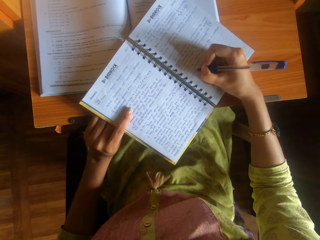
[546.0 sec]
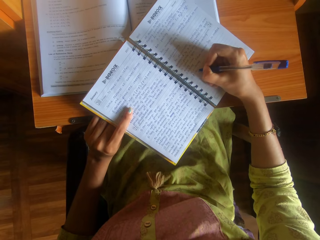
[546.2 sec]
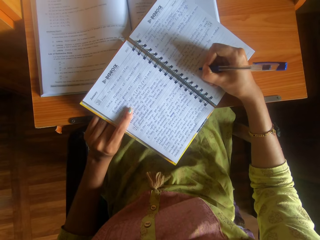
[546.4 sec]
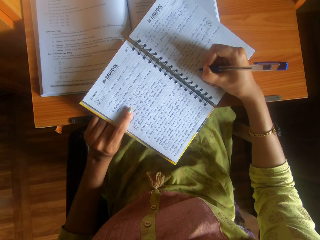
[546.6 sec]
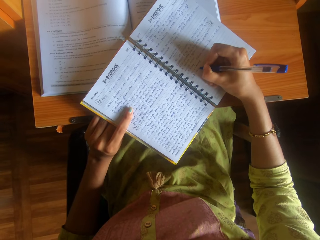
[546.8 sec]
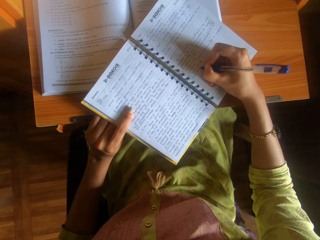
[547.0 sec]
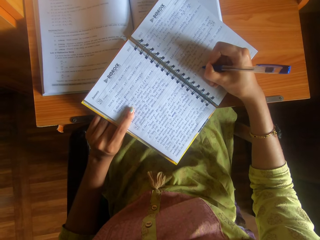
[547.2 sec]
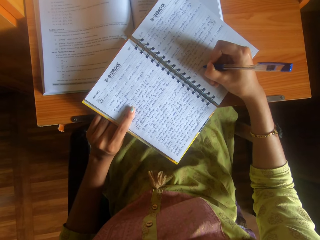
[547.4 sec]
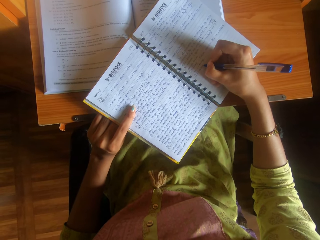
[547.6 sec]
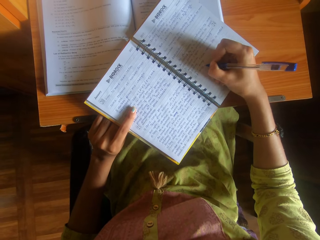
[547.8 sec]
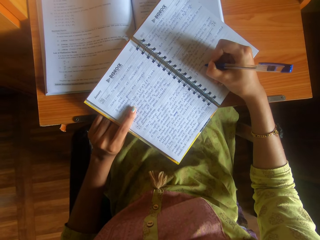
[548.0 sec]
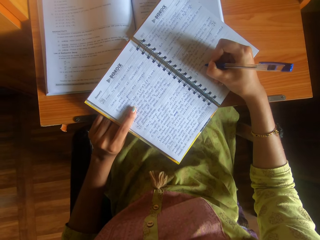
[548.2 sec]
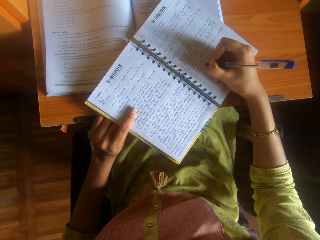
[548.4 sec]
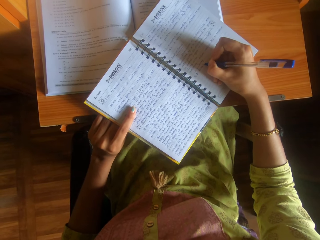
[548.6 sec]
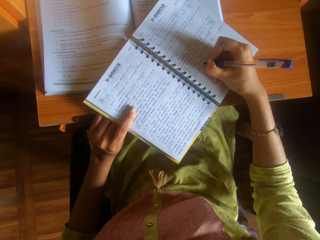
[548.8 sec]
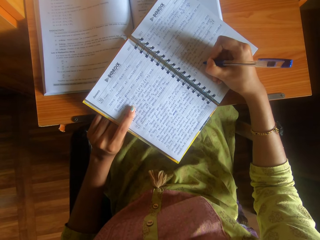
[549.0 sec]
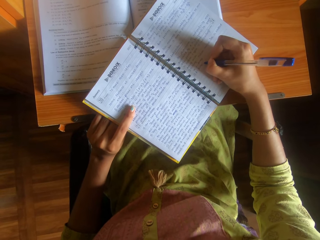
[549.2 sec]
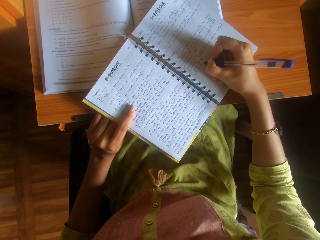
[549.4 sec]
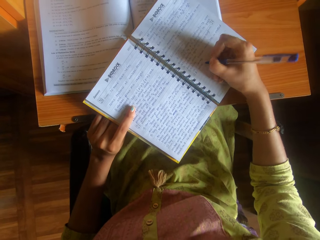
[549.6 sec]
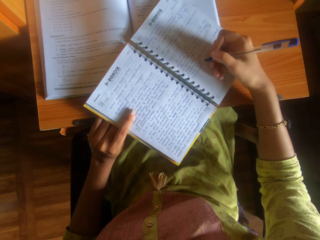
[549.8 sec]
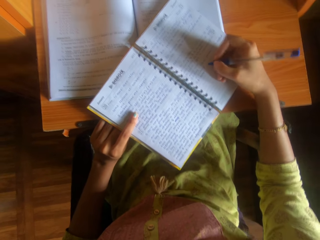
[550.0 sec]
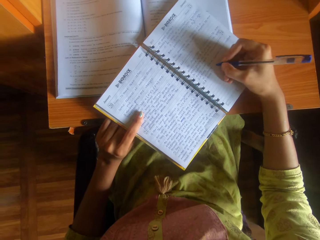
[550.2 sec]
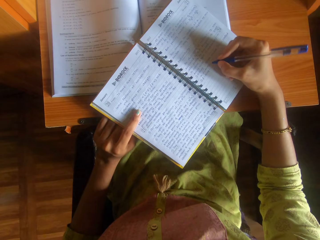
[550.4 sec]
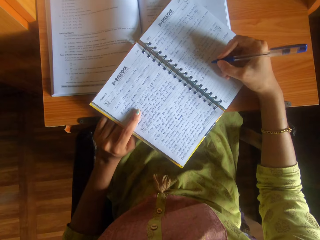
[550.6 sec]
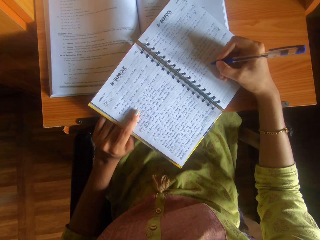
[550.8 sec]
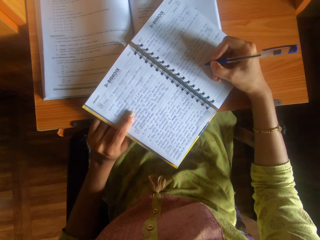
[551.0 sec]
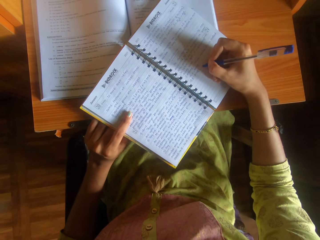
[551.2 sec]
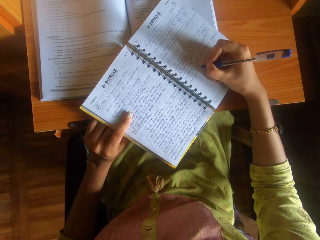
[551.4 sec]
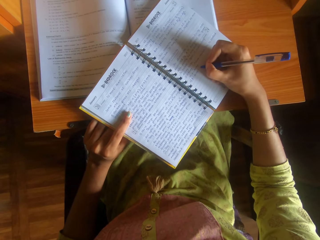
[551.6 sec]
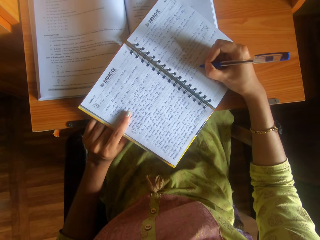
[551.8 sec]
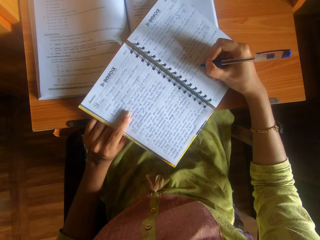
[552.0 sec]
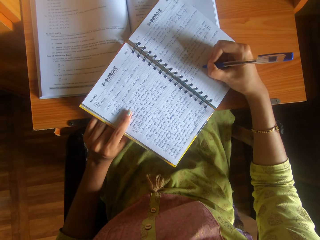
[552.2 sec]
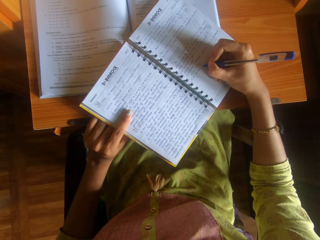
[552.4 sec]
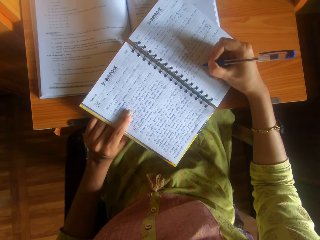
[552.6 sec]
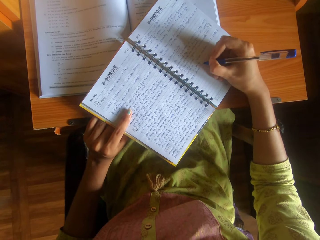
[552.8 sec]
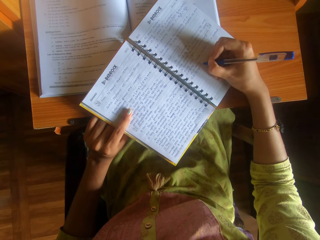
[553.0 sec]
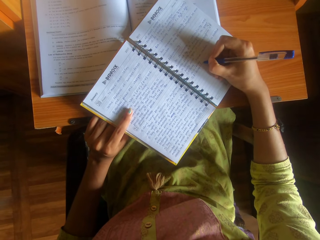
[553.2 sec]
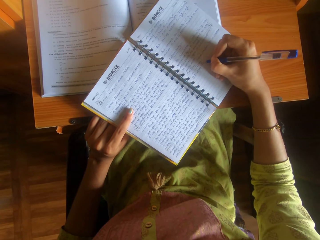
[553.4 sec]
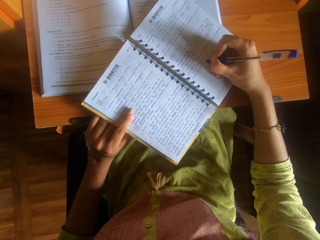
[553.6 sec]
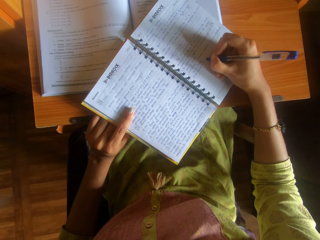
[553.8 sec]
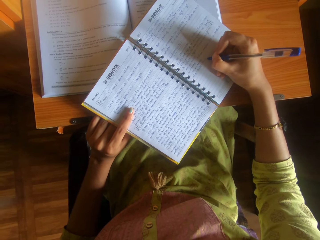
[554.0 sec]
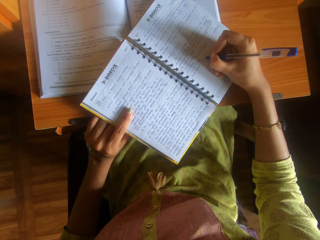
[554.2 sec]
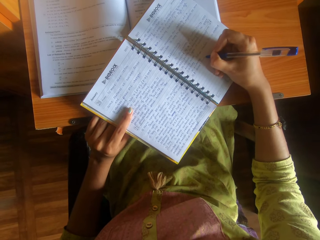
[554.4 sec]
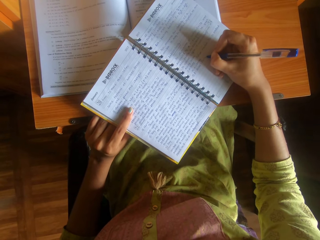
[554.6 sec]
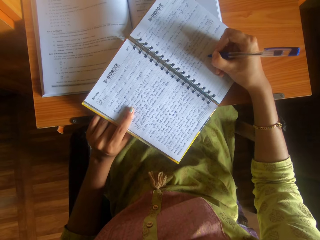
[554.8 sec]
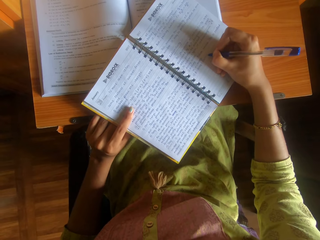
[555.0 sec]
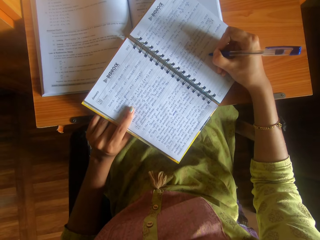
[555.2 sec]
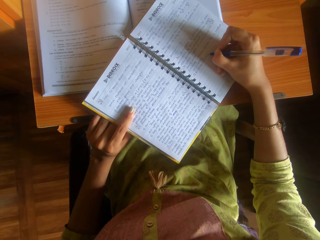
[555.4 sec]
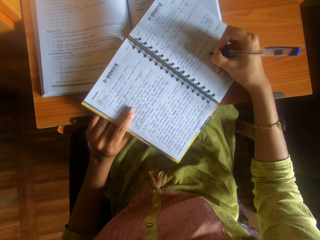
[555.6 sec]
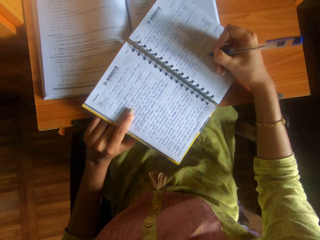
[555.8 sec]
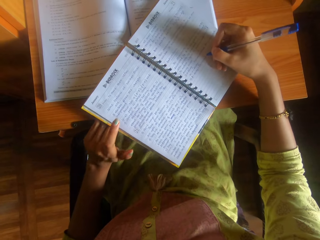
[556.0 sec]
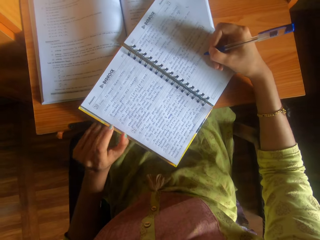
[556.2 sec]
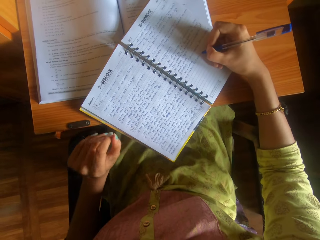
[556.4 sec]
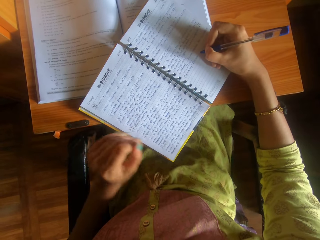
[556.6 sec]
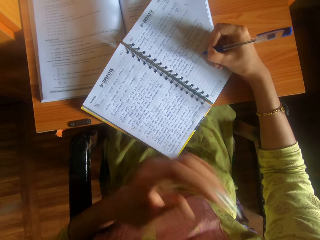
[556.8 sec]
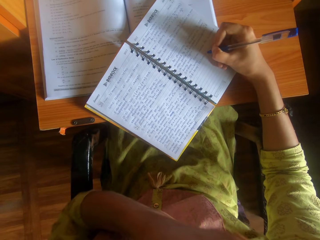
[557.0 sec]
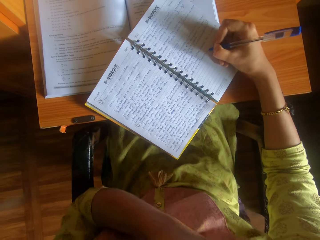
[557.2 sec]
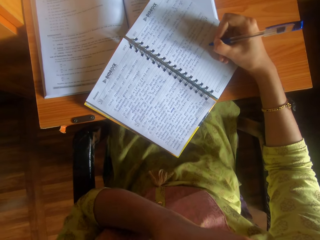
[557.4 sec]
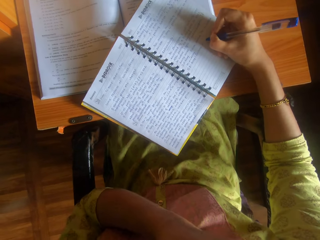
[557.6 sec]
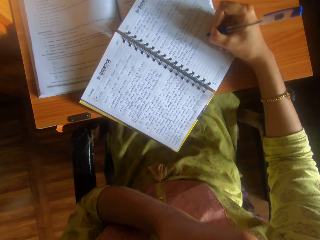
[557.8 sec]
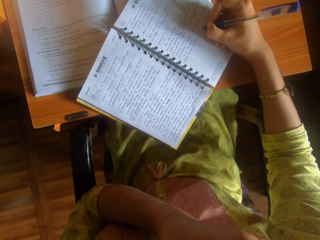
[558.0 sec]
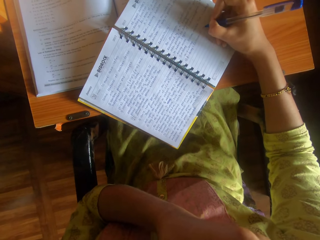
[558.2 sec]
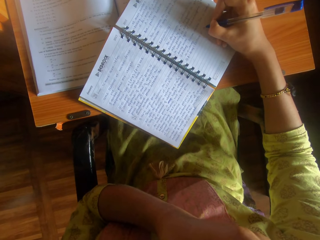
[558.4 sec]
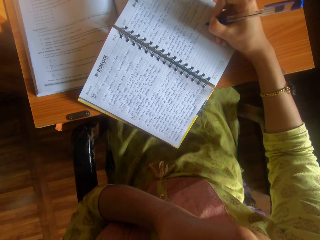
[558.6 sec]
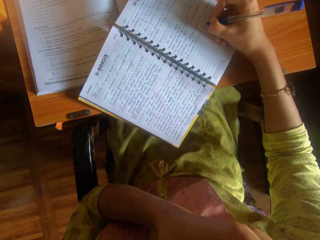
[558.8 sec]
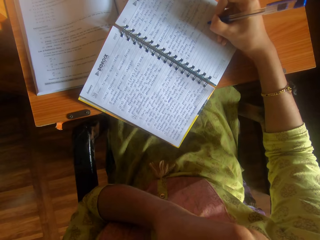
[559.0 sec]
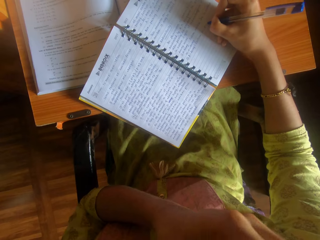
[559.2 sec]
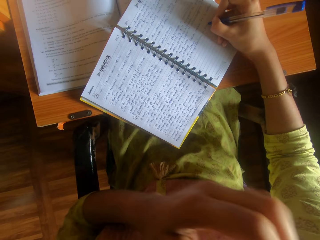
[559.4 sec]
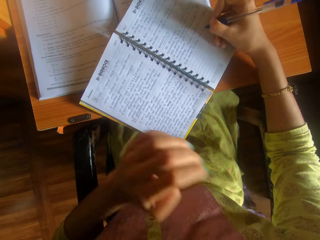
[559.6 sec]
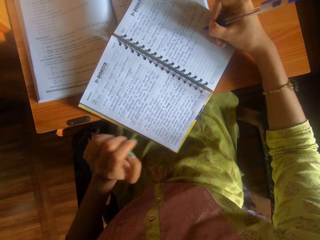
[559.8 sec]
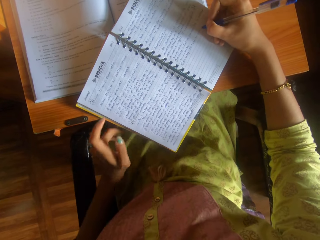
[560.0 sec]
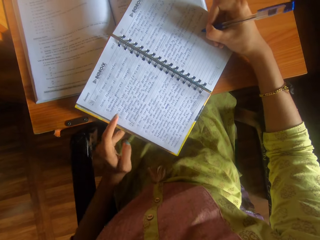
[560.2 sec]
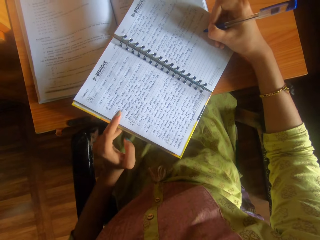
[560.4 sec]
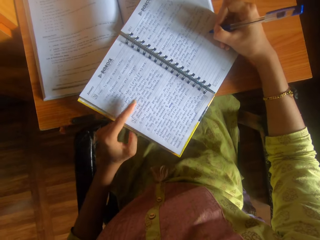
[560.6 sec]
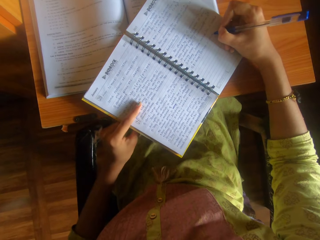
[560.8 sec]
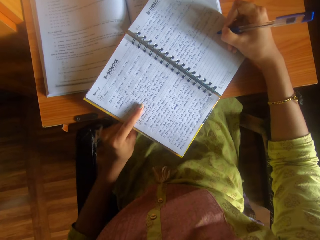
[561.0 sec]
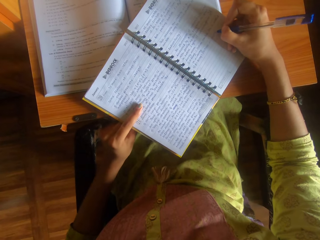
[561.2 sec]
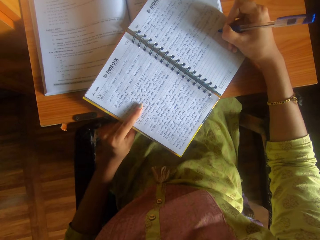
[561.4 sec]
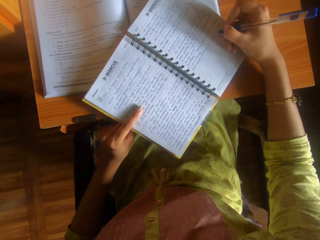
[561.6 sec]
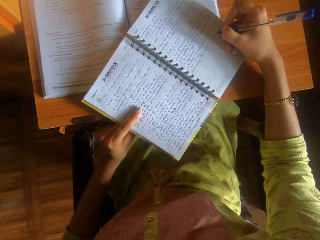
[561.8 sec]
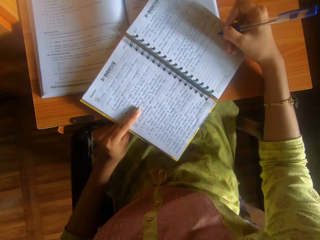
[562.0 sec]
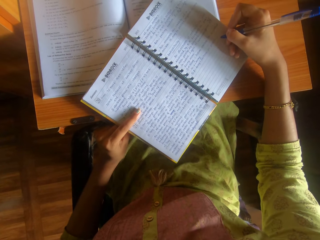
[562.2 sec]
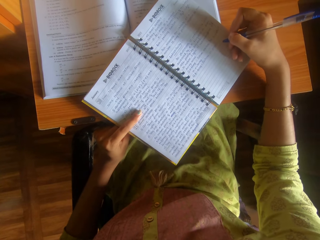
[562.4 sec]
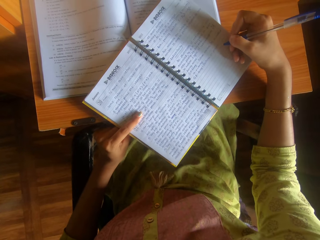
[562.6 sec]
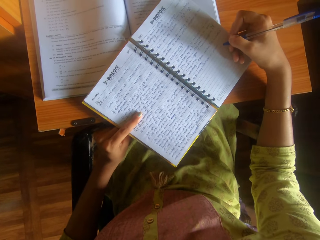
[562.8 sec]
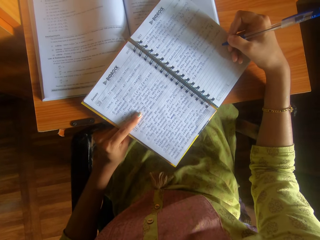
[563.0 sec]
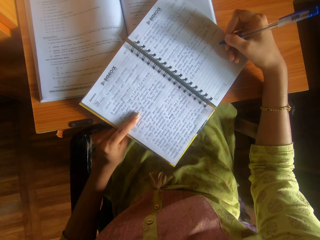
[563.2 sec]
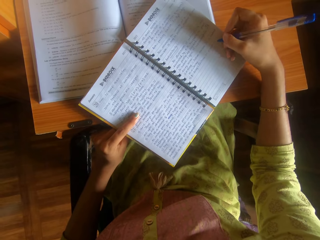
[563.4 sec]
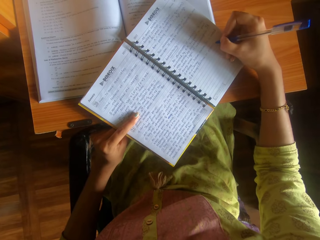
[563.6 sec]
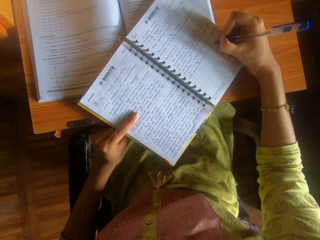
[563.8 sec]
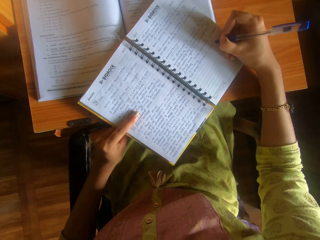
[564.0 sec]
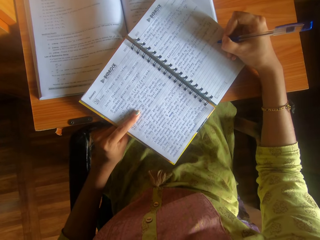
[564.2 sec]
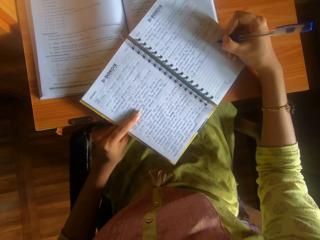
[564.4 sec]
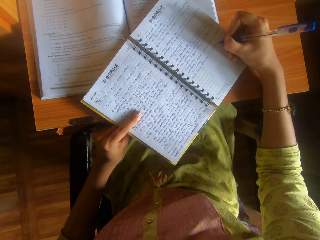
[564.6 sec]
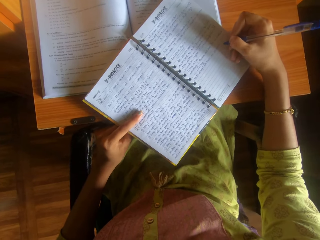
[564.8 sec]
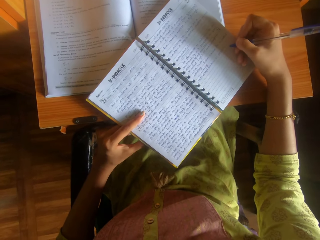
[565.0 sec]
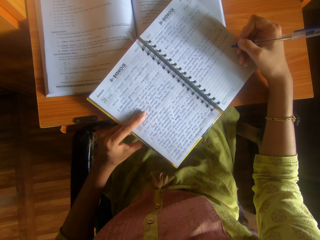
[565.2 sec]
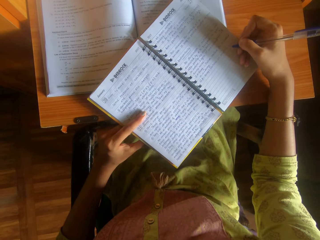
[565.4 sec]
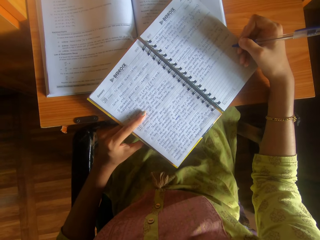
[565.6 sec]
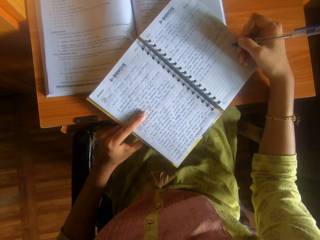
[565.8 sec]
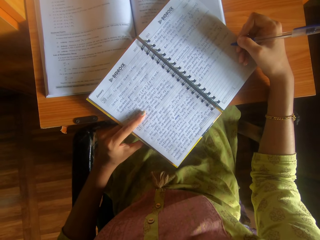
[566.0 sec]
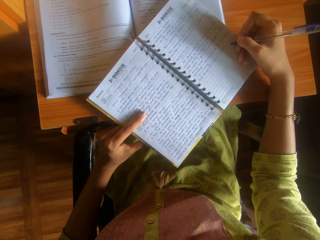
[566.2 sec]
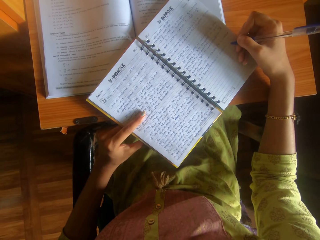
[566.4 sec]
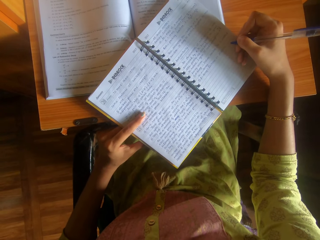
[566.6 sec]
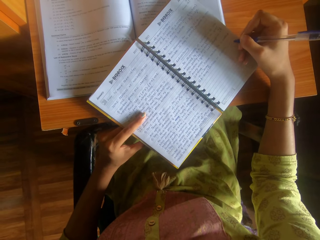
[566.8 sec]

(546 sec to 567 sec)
The camera wearer touches her face with her left hand. She rubs her face. She removes her hand from her face. She holds the book with the other hand while she takes notes with the other.
